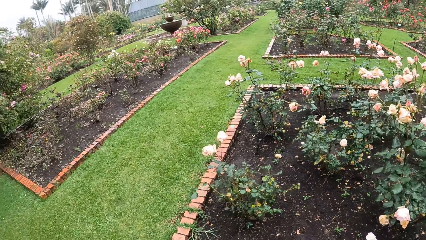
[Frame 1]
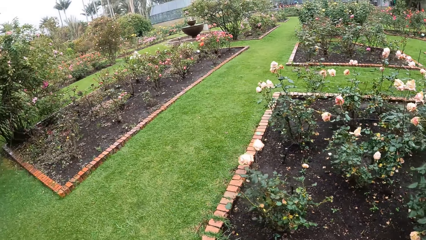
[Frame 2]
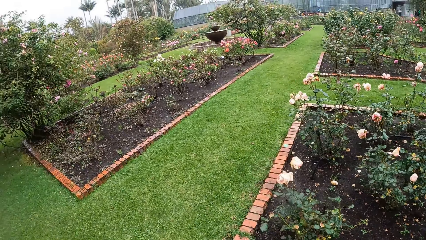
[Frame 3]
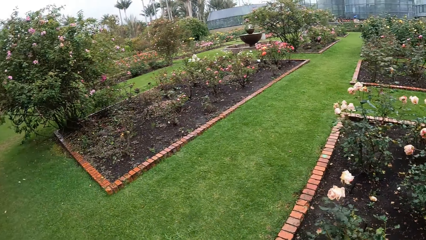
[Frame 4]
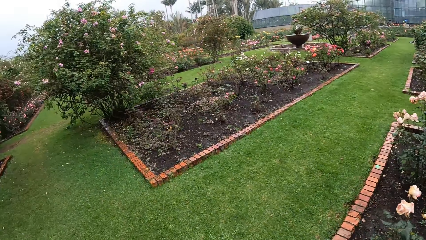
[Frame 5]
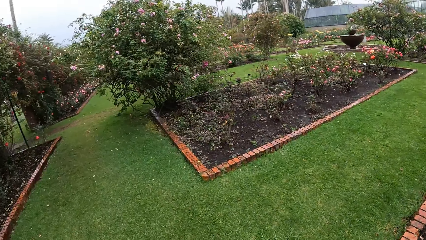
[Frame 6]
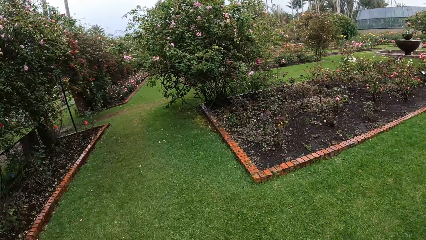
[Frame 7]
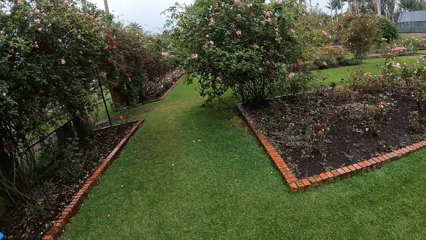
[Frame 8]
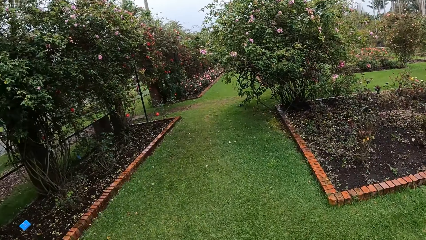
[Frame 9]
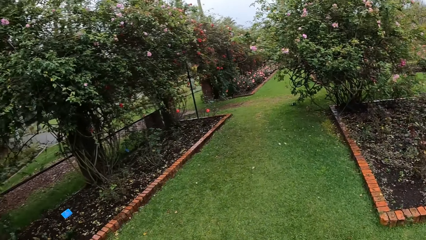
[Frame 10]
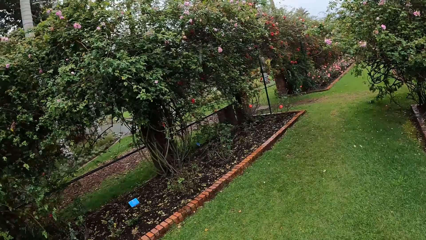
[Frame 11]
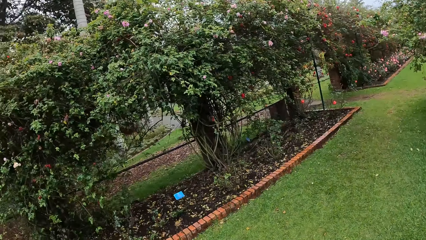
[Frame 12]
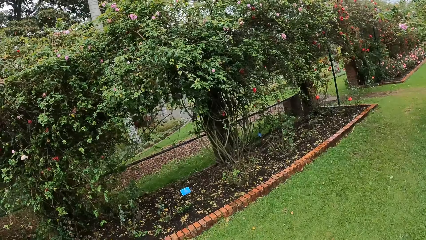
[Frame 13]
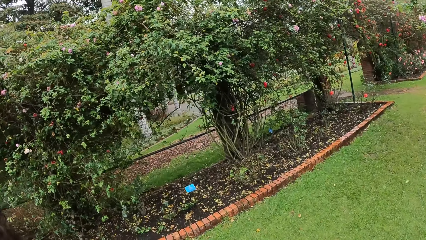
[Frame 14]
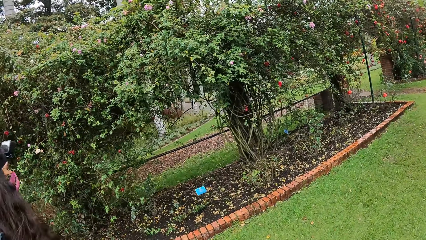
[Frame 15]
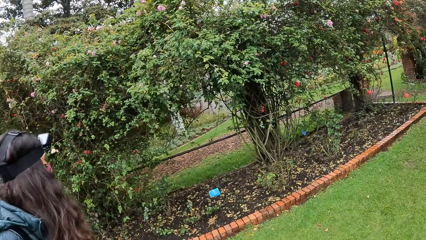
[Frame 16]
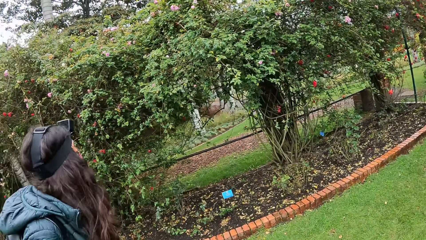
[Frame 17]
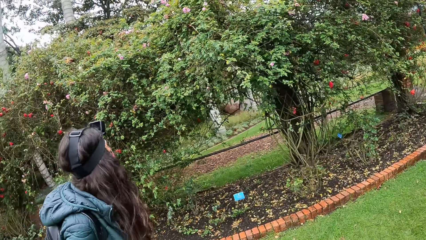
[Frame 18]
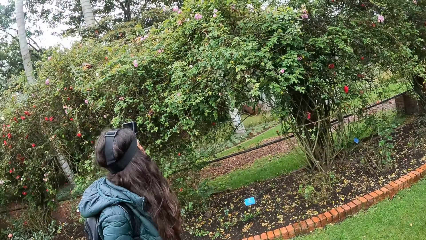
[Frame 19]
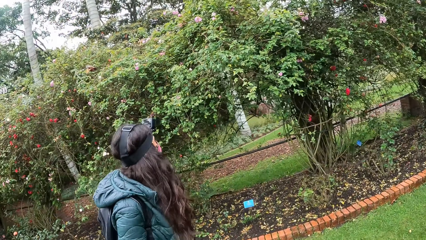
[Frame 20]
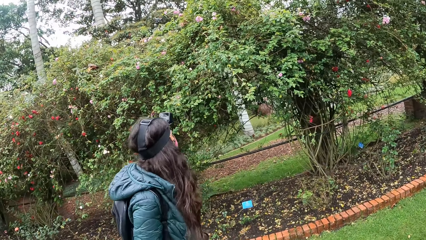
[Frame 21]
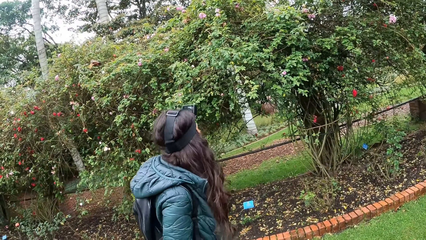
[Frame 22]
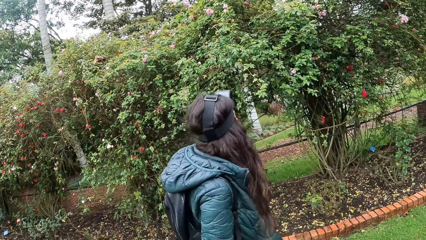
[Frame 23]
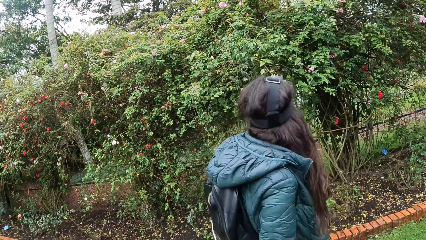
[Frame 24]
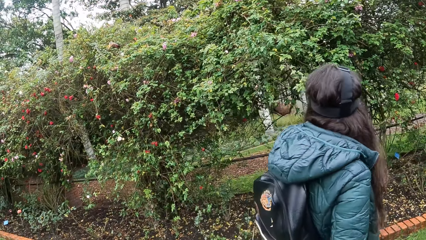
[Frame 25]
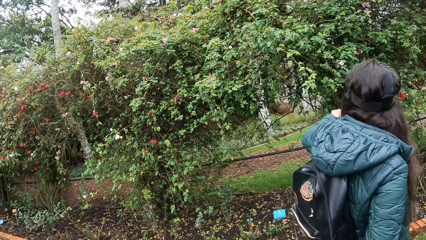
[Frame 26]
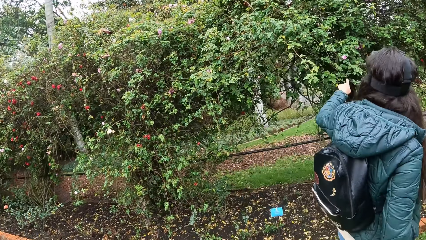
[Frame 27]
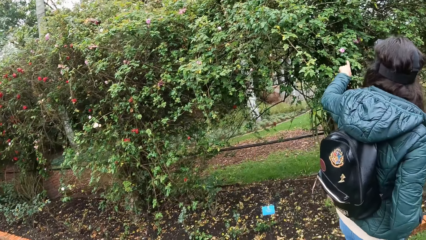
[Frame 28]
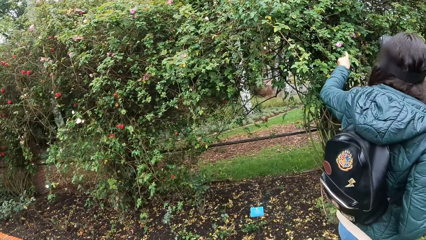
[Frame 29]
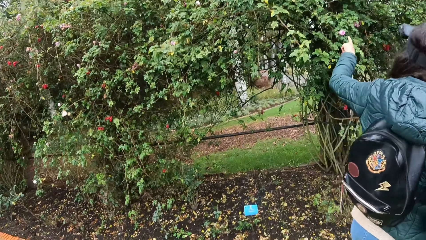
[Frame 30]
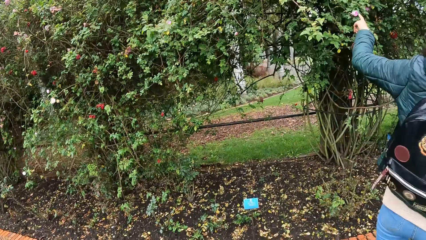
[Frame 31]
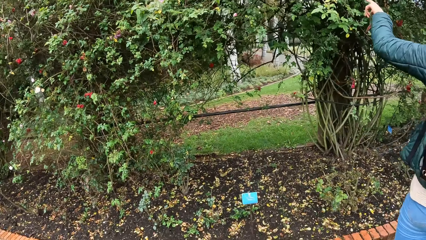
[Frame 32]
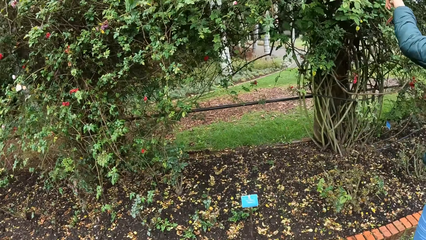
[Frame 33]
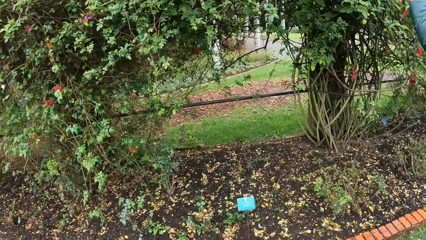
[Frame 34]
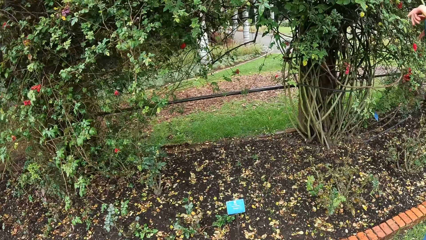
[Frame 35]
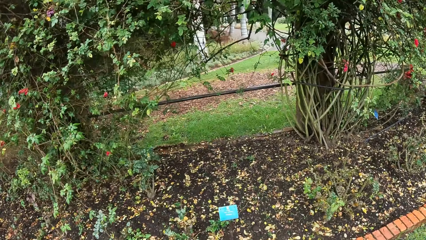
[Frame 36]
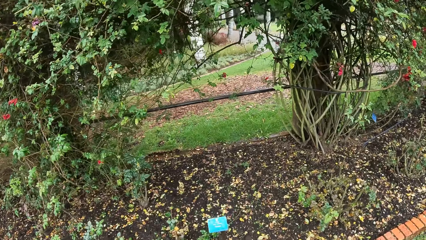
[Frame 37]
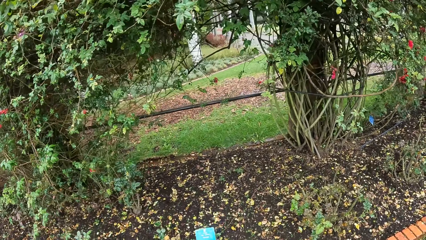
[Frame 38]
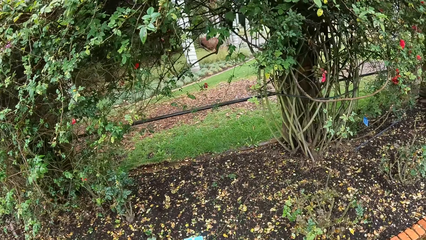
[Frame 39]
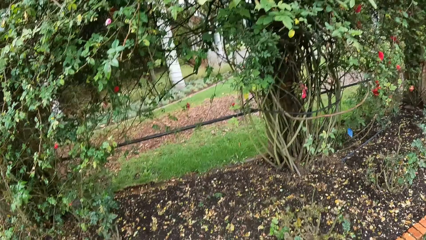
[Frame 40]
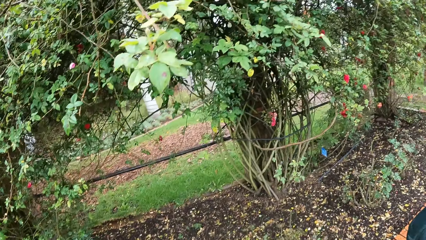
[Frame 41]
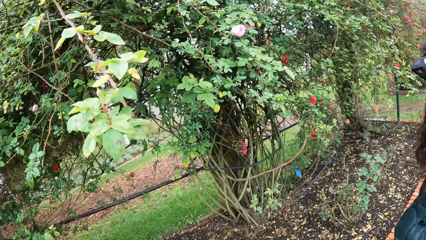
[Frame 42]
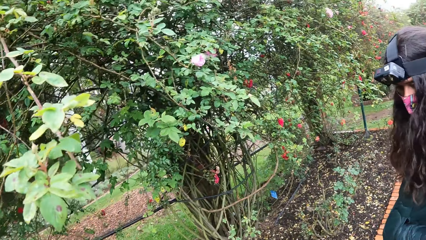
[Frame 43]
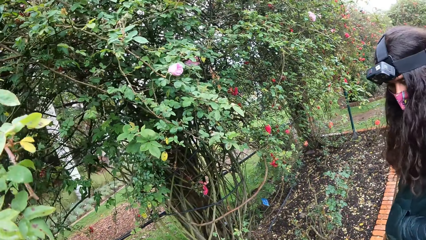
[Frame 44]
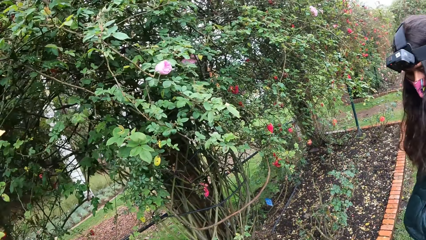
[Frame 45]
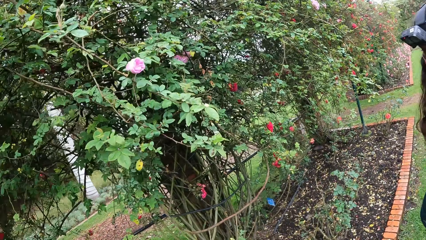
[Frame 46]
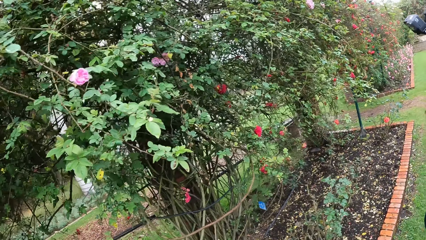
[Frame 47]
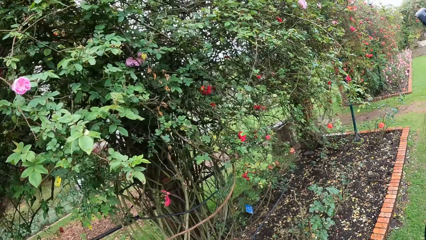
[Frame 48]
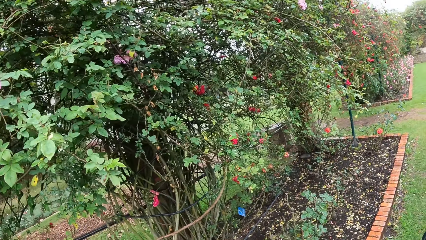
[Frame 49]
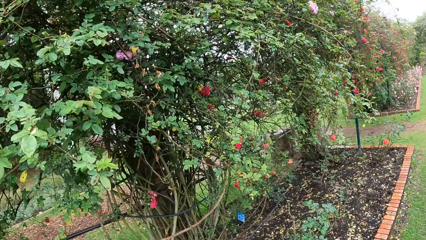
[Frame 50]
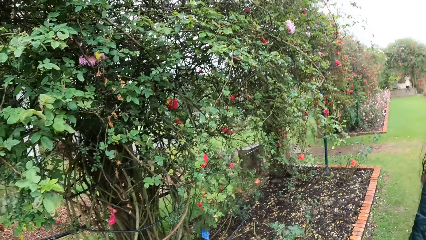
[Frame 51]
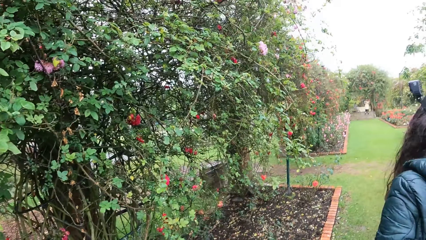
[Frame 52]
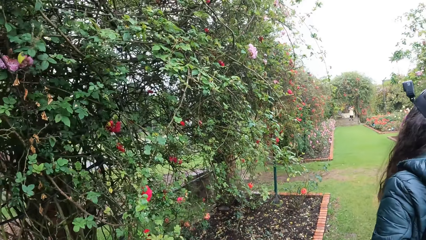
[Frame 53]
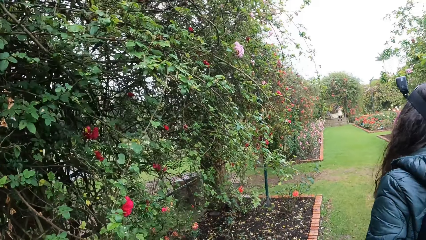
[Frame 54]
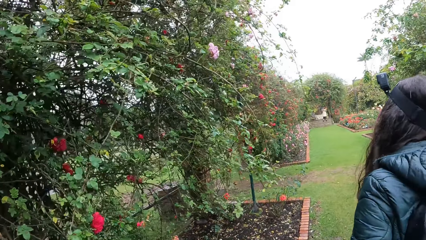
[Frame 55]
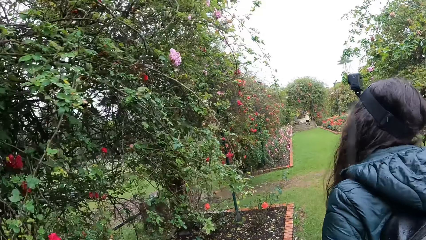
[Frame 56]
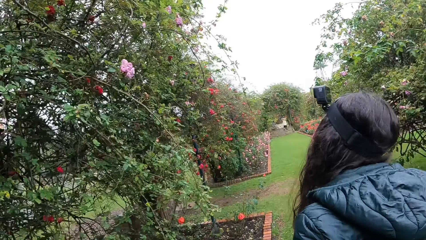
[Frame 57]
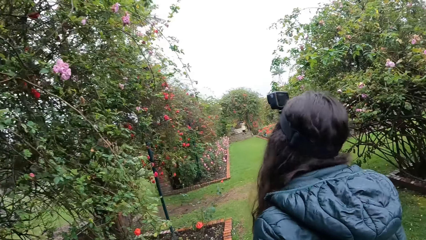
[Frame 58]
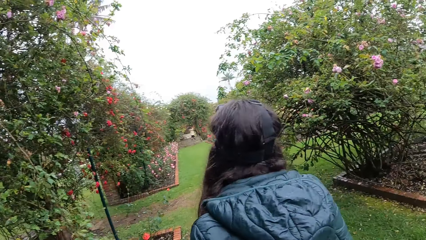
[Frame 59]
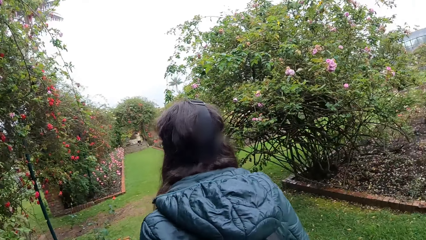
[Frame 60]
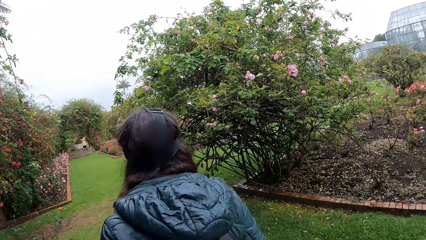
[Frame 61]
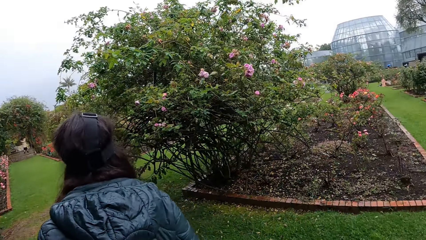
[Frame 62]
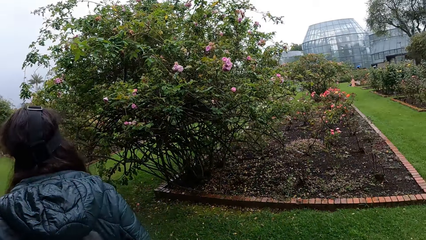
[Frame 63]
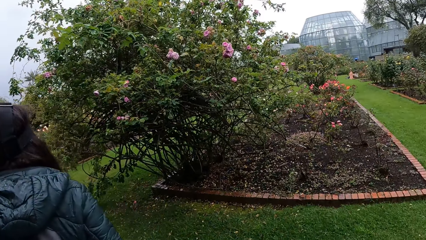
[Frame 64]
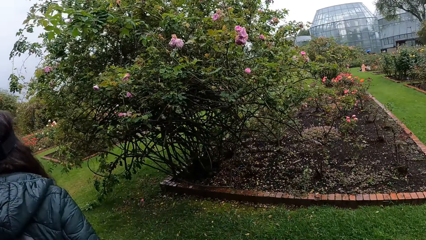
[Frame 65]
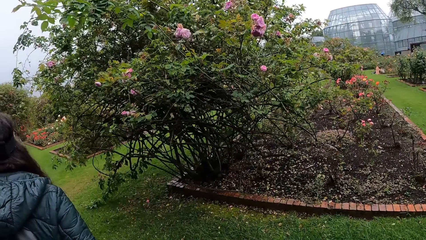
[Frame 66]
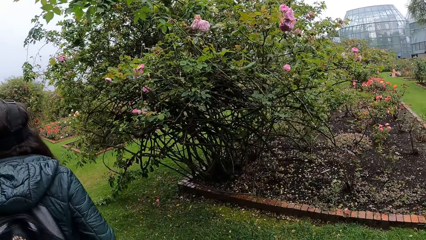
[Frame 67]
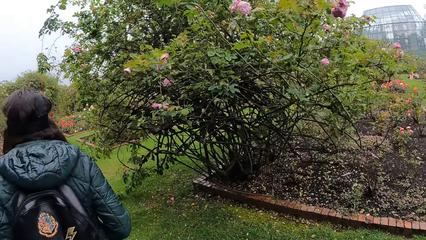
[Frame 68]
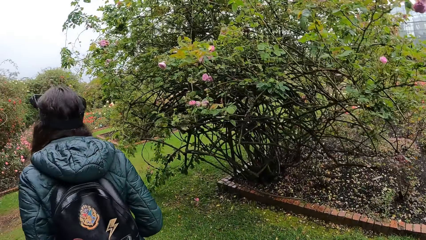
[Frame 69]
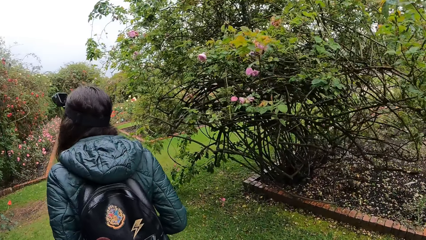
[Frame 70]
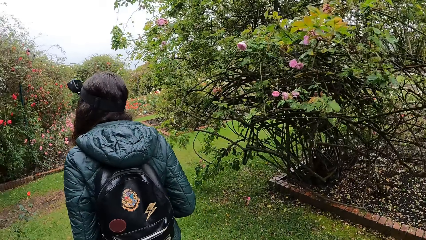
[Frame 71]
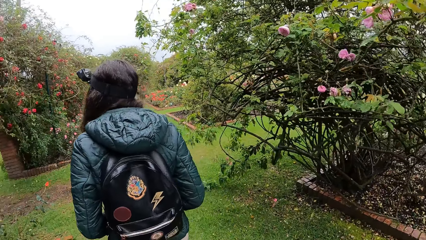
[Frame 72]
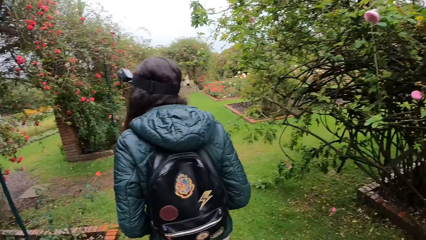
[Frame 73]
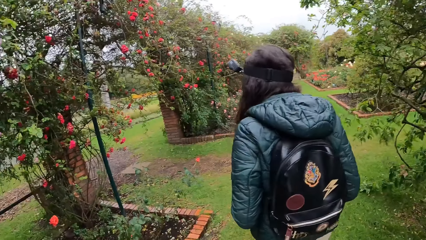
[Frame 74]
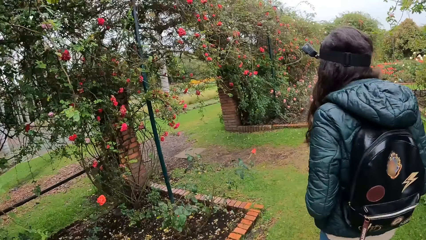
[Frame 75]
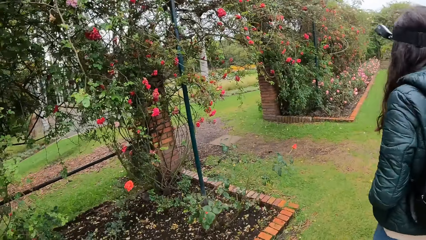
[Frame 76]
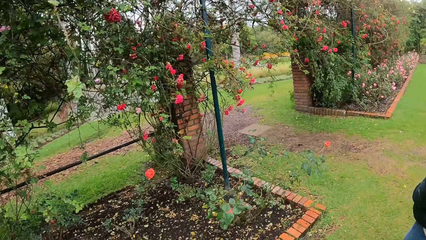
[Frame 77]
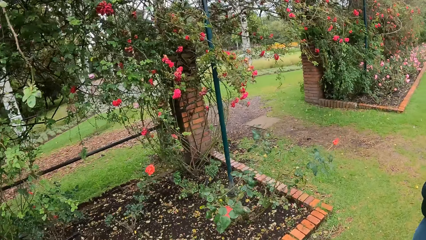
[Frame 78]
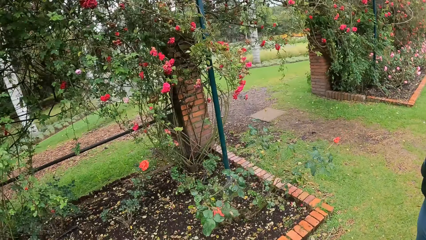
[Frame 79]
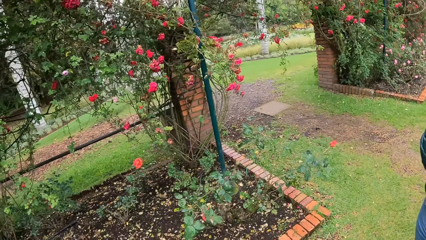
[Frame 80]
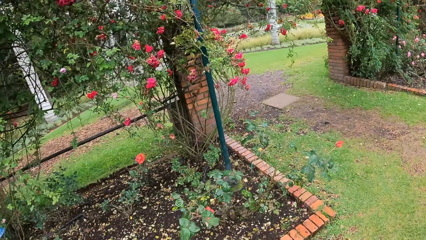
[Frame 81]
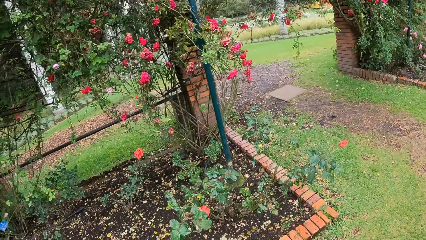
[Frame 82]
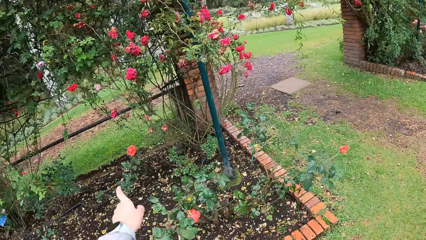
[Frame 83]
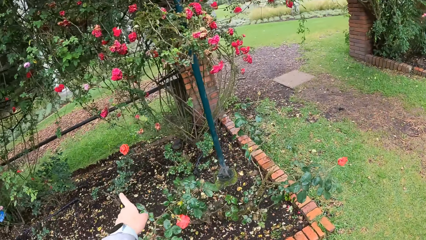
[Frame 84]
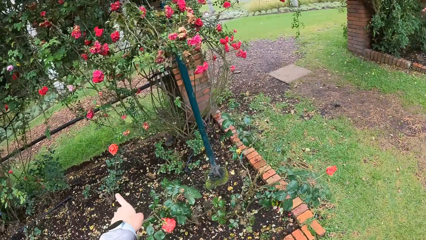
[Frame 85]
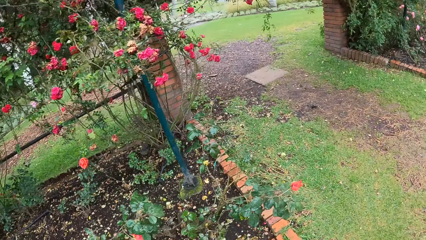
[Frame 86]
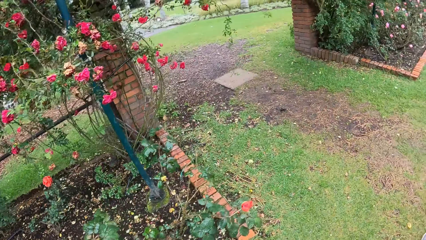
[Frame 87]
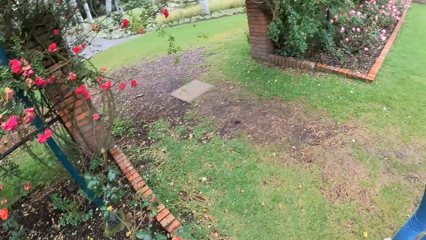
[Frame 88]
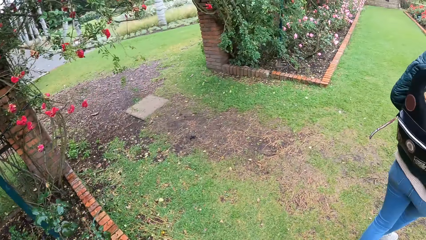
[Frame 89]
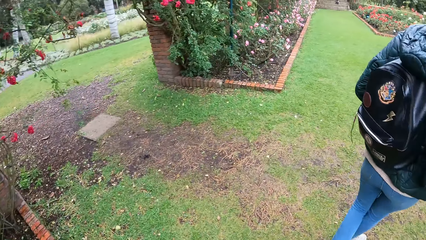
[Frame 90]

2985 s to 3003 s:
A girl looks up to some green plants. The girl walks in the garden. The girl points to the flower. The girl reaches for the flower with her left hand. The girl looks downward. The camera wearer points to a flower with her left hand.
